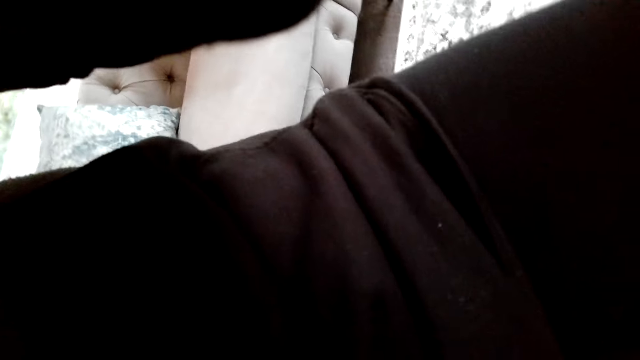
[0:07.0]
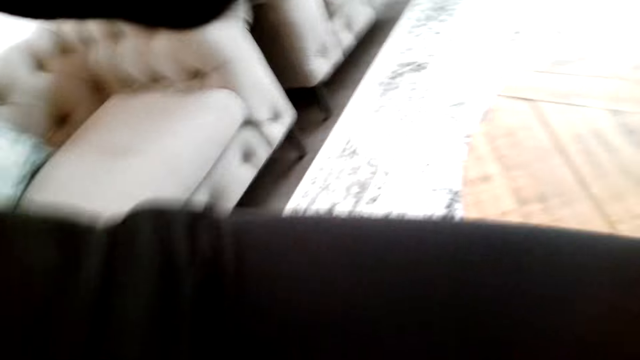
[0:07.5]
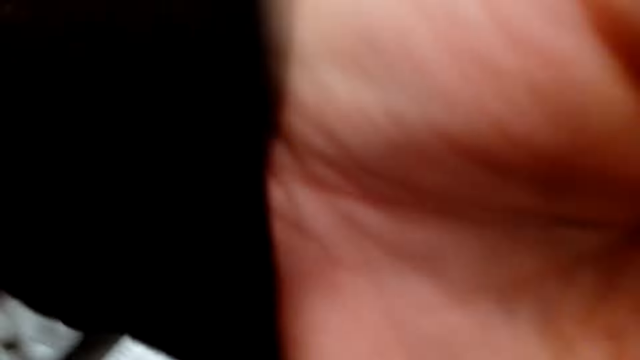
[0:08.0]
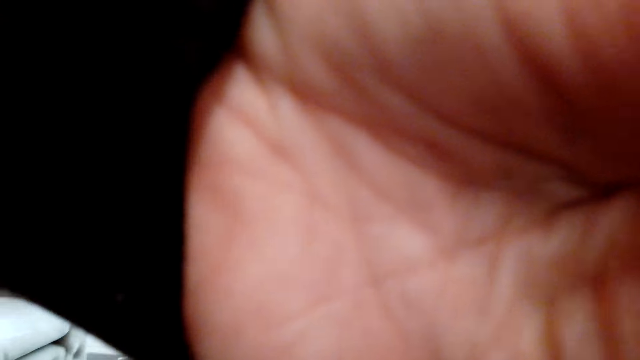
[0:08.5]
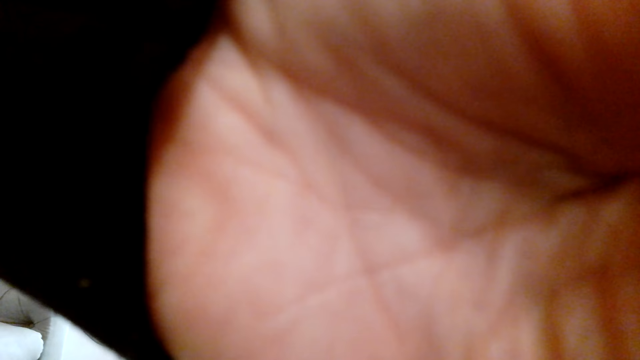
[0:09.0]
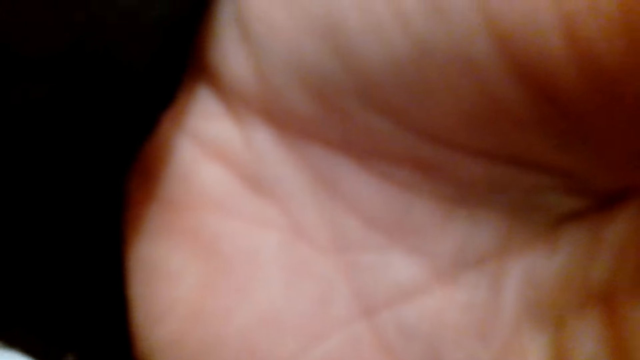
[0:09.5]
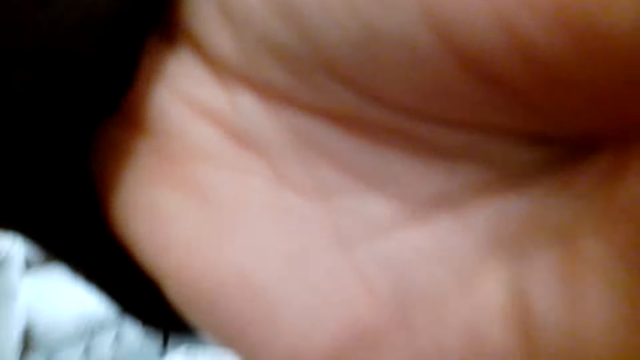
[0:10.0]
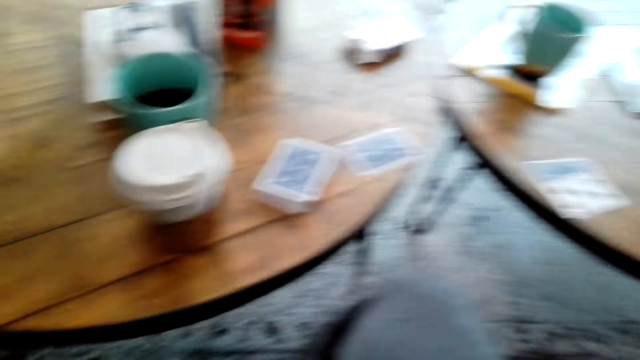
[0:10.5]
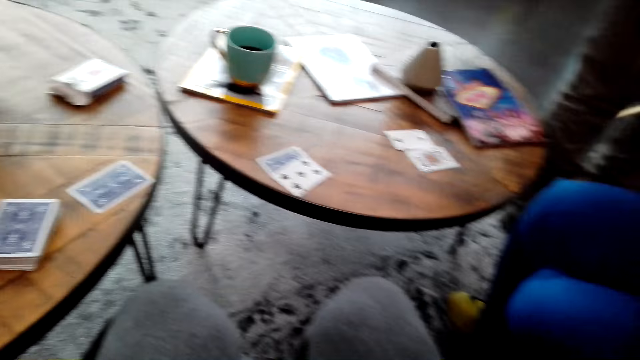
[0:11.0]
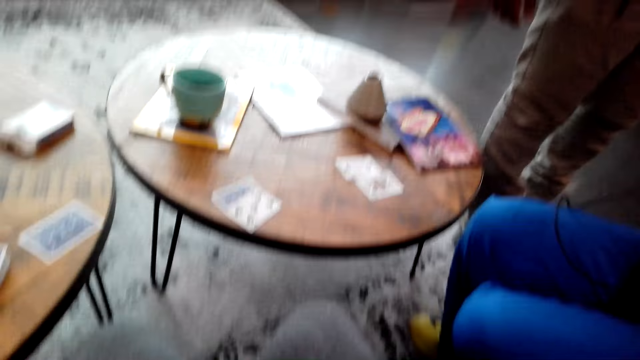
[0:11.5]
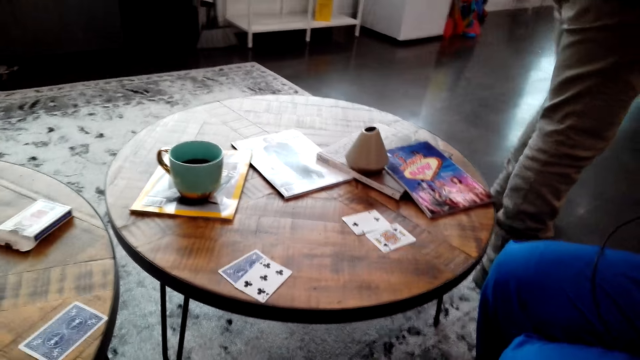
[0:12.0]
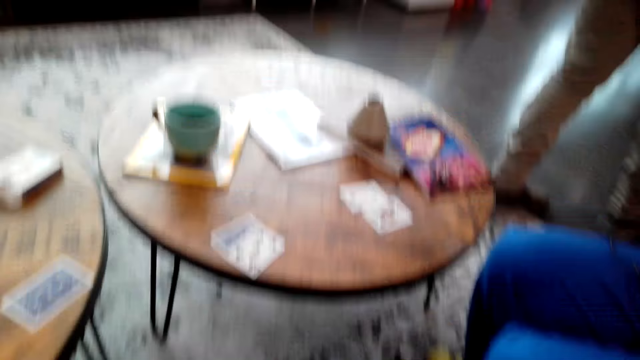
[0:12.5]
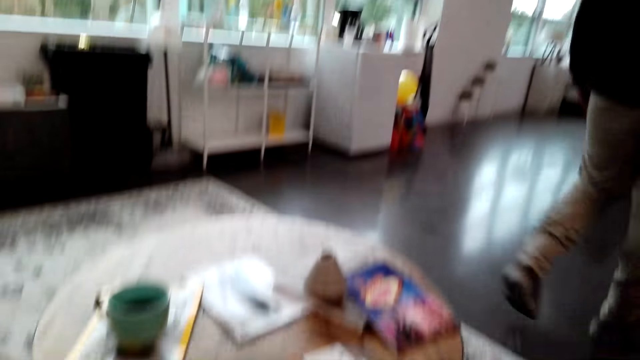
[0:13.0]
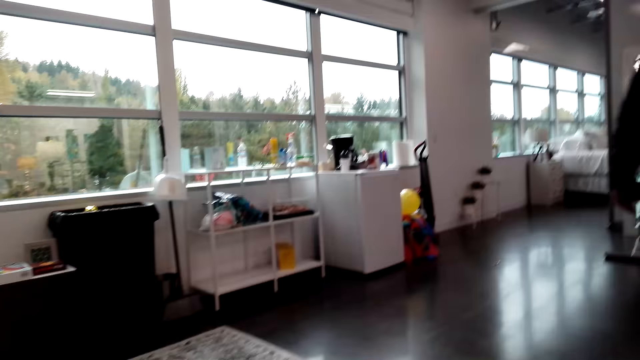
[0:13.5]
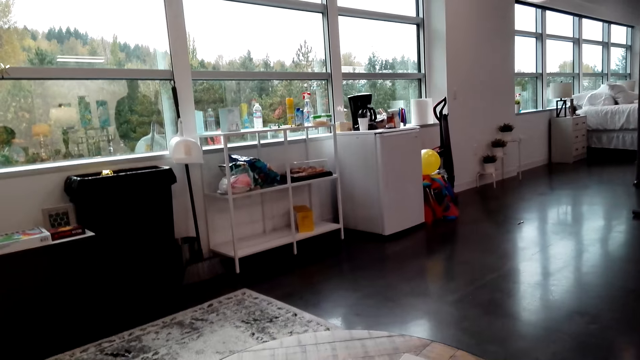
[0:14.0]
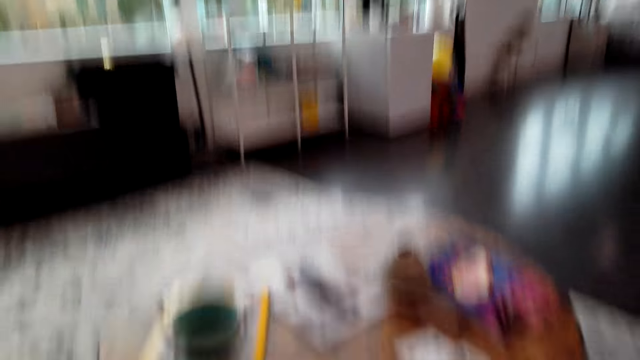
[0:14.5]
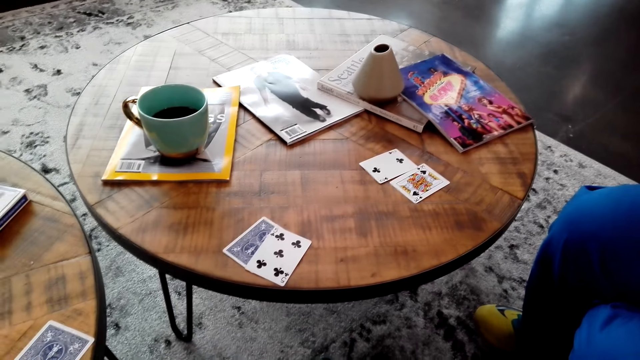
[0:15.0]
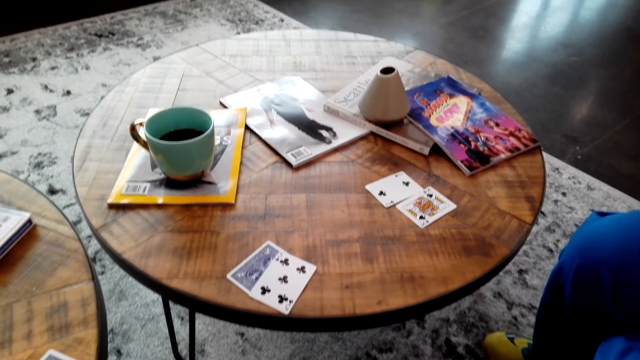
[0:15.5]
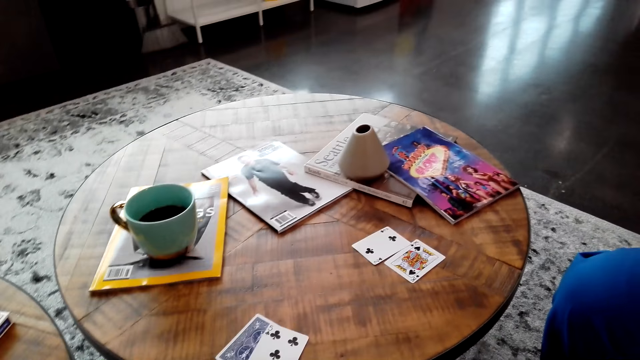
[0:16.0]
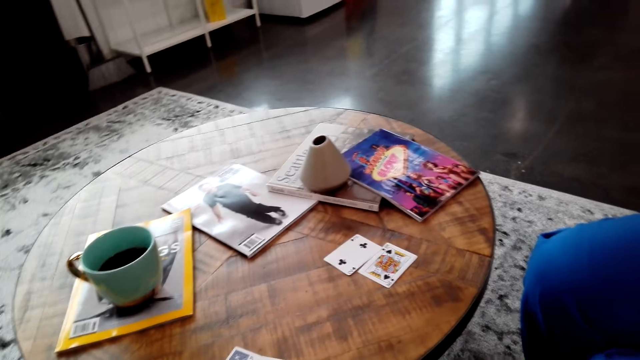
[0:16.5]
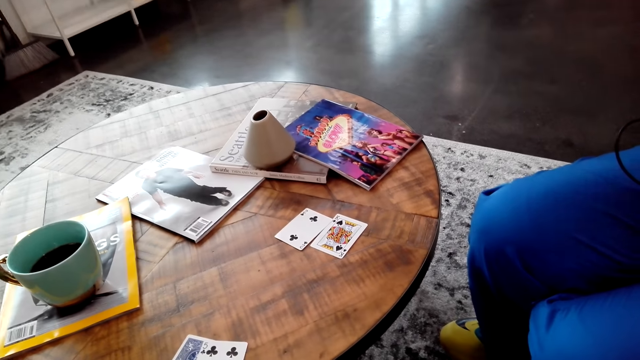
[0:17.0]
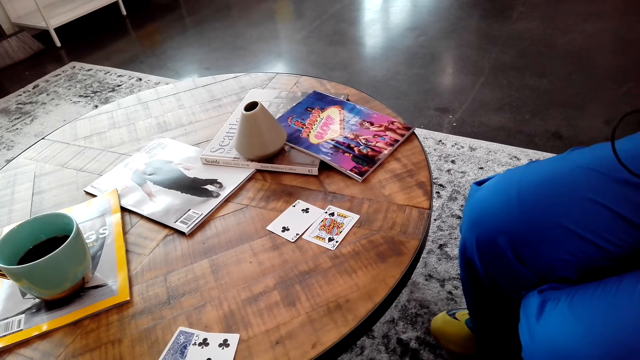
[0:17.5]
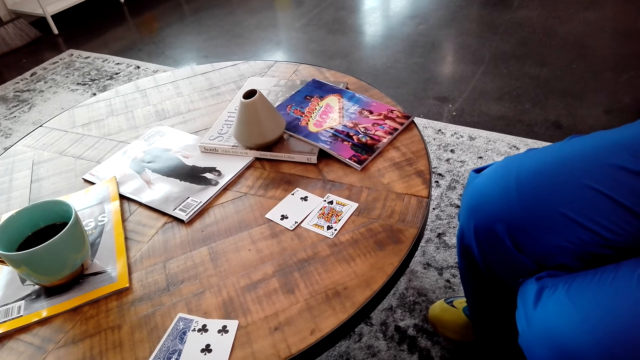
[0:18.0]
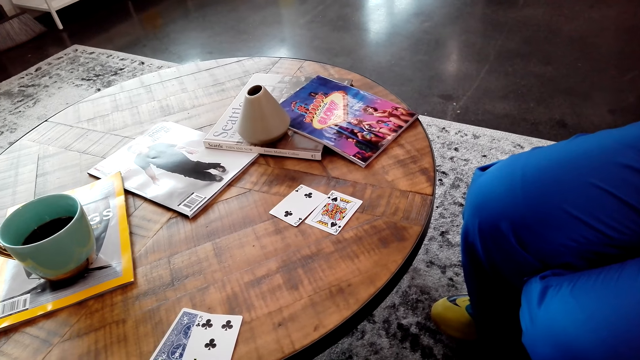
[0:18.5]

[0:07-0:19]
The camera wearer fixes the camera on the forehead. They lower the hand. A man walks away. The camera wearer looks at the table.

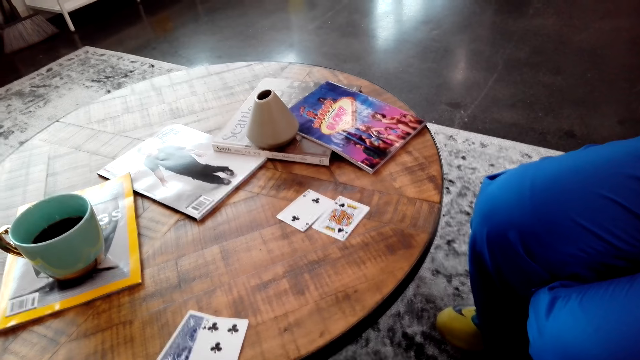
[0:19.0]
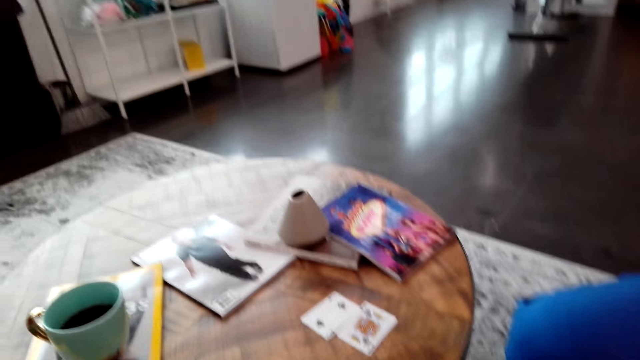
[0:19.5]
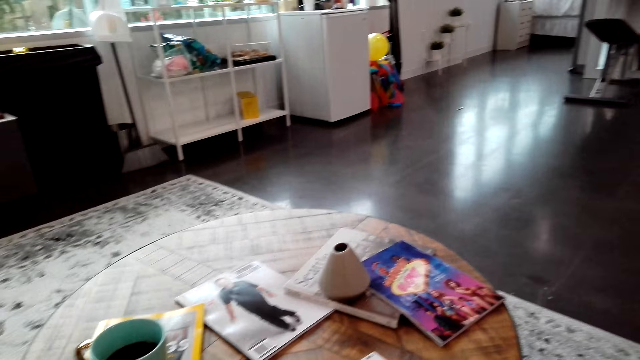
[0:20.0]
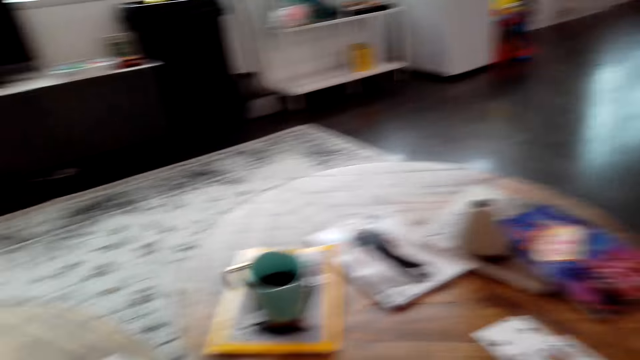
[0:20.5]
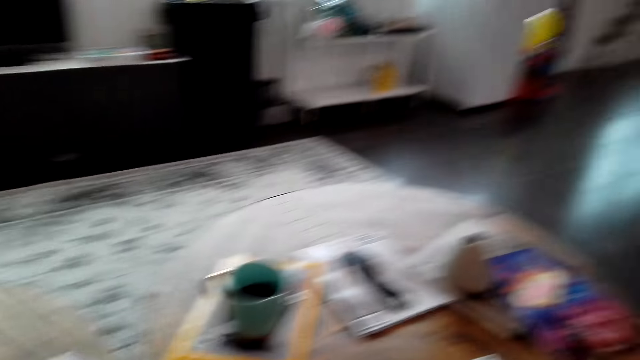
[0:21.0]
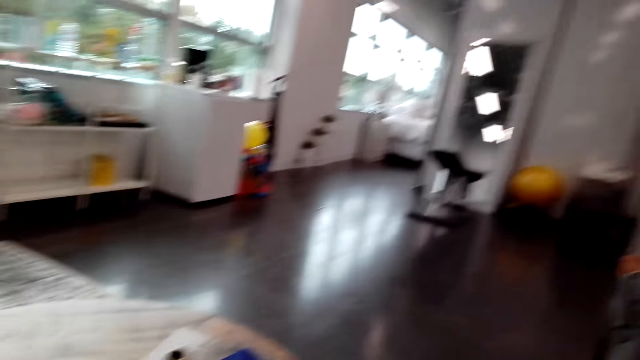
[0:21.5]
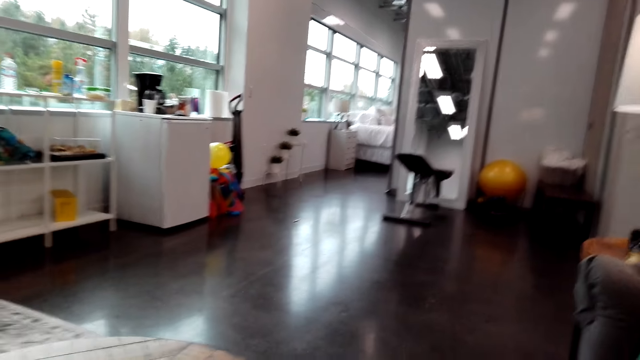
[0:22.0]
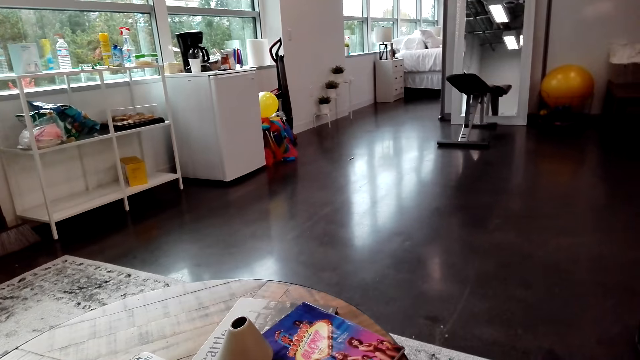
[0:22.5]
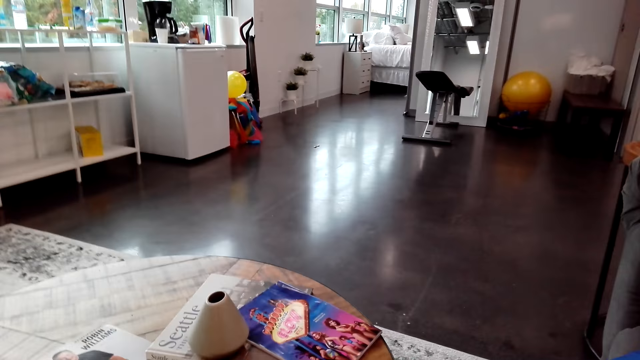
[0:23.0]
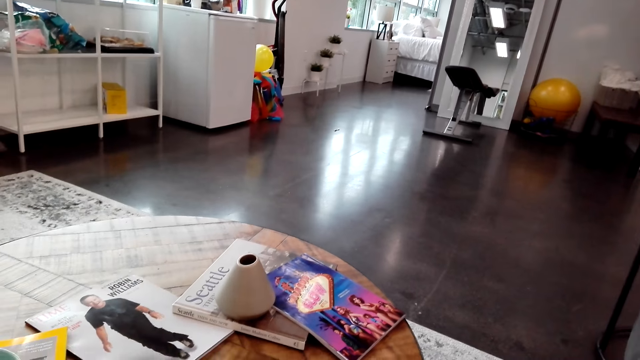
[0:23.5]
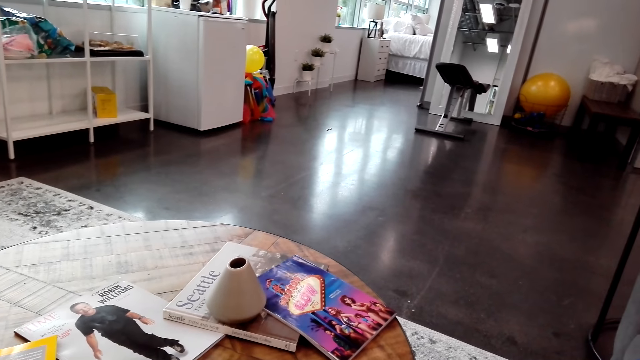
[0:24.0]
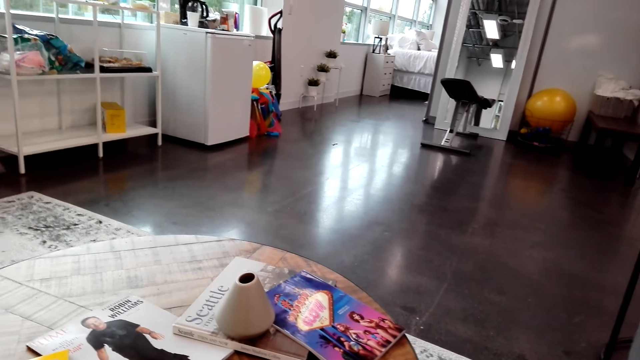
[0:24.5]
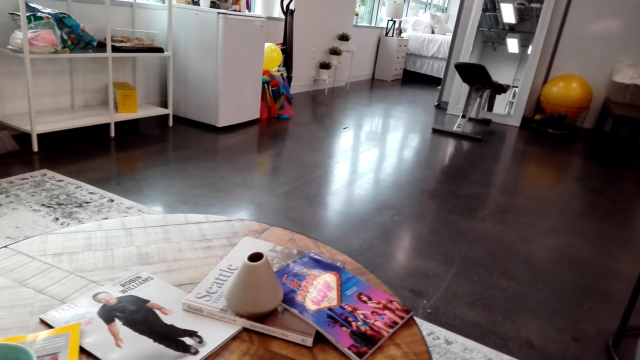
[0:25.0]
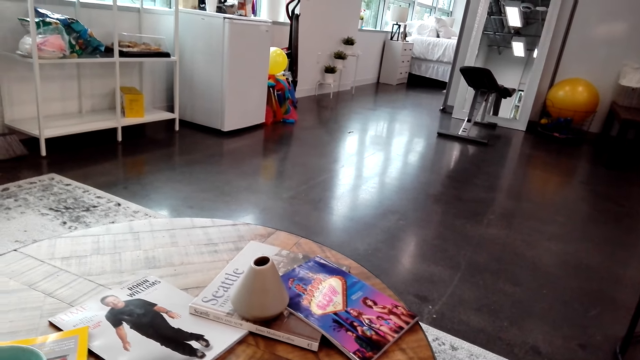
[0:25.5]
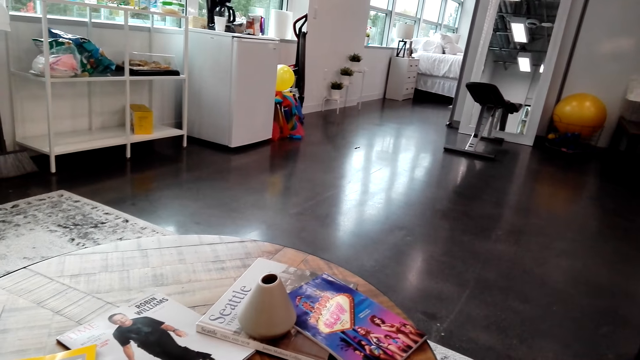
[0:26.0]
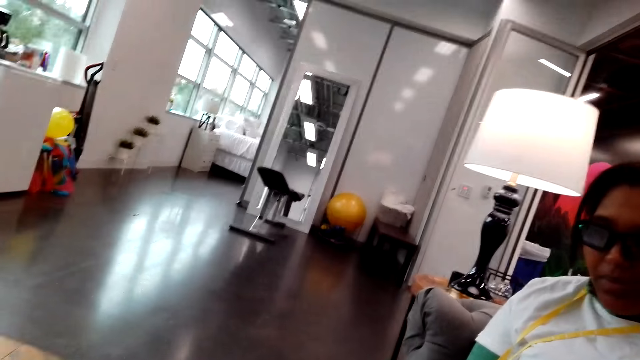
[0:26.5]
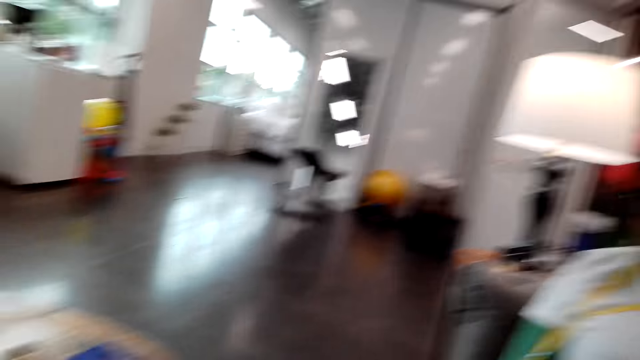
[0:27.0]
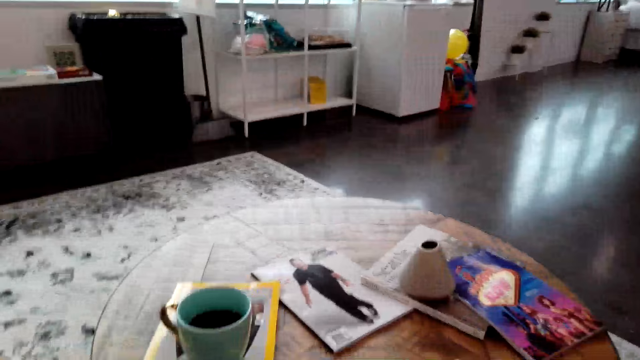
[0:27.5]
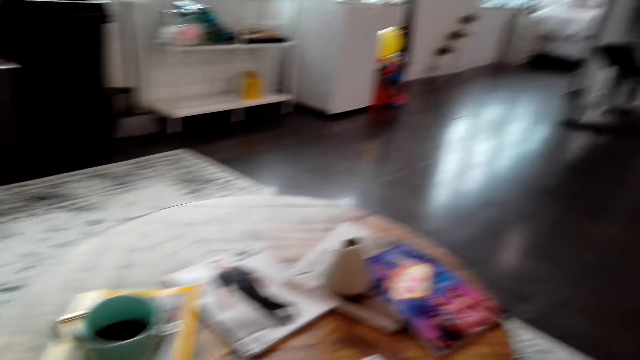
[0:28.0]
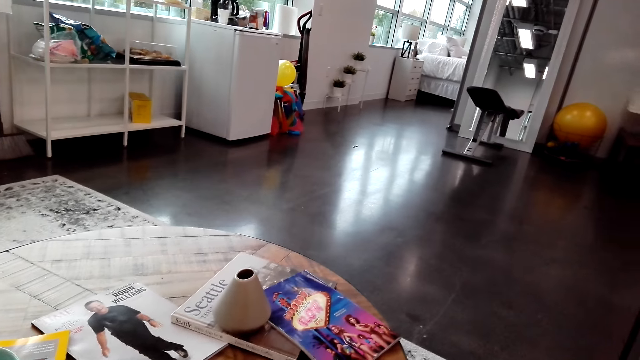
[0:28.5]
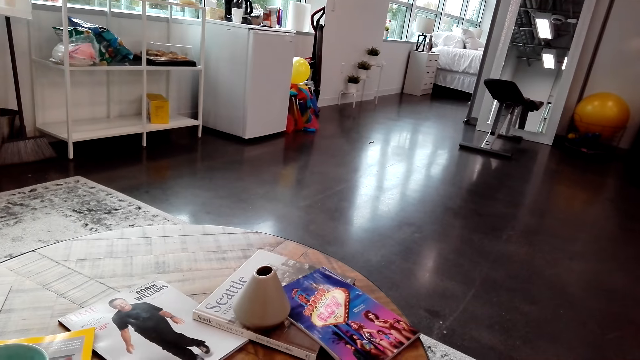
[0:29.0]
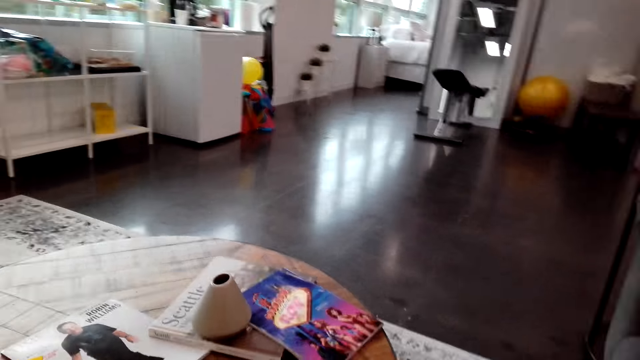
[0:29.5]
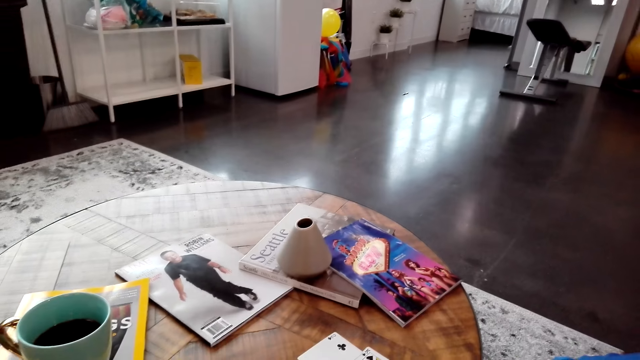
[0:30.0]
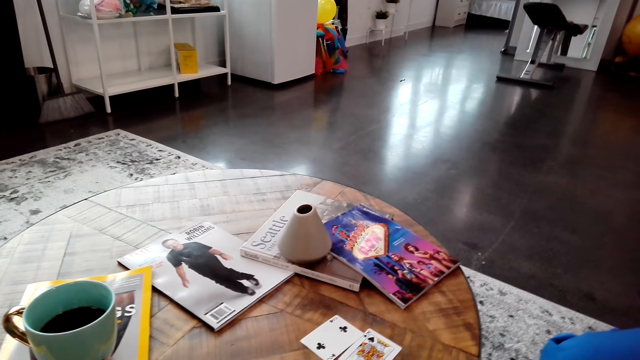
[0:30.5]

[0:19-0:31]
The camera wearer speaks to a woman. They play the cards with the woman. The woman speaks to the camera wearer.
